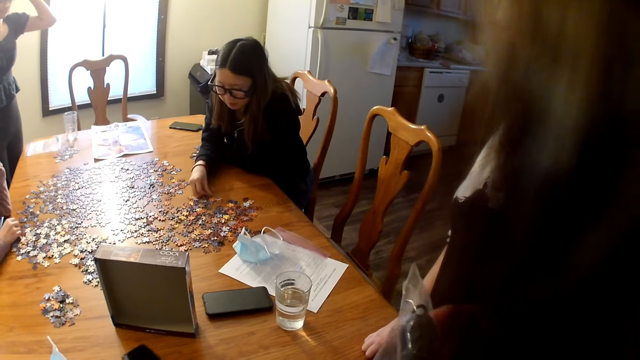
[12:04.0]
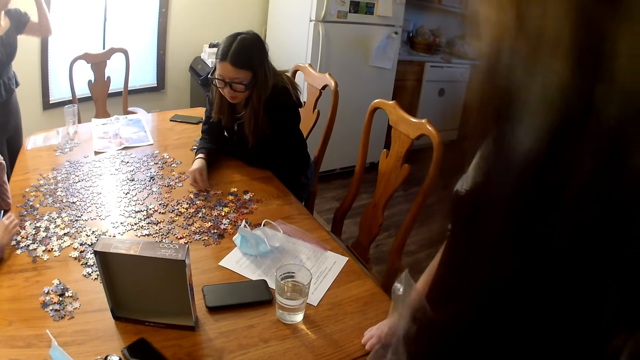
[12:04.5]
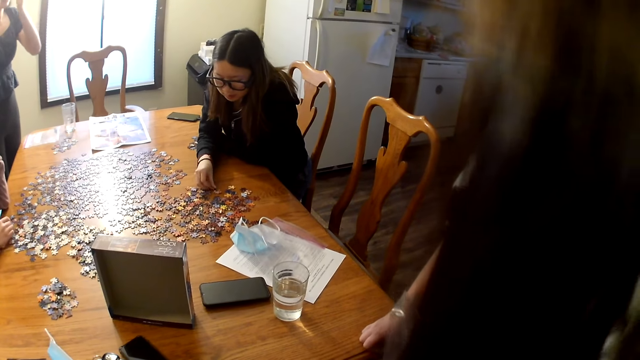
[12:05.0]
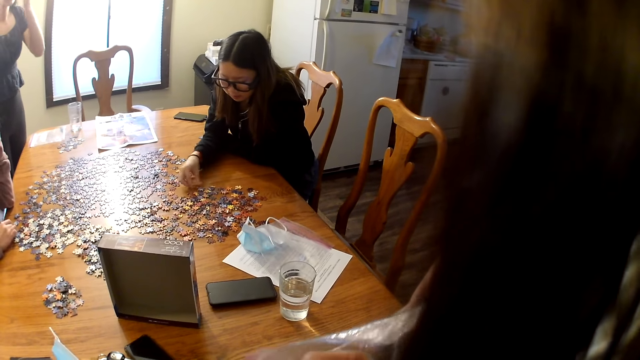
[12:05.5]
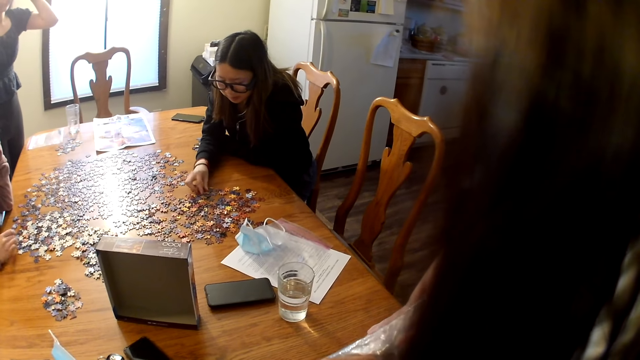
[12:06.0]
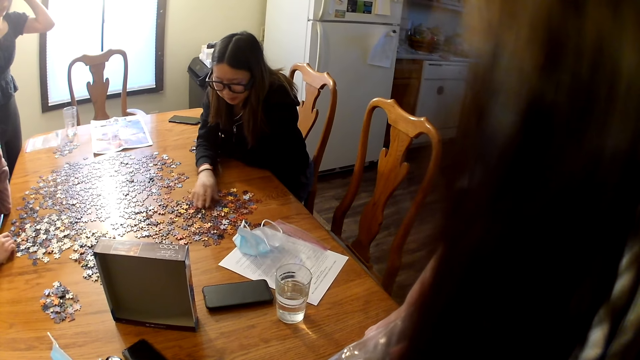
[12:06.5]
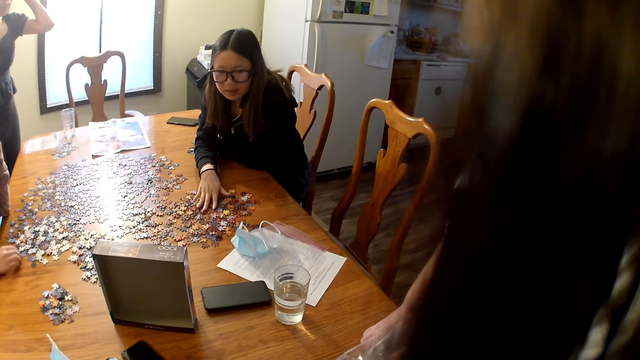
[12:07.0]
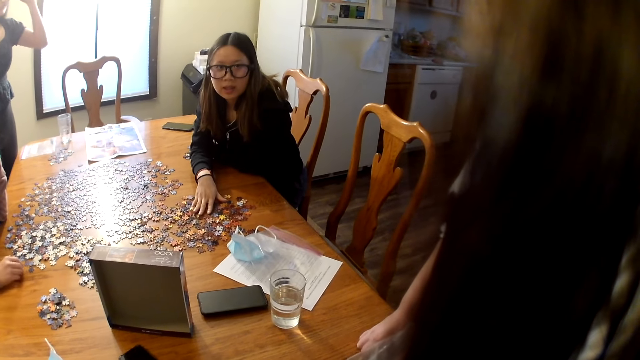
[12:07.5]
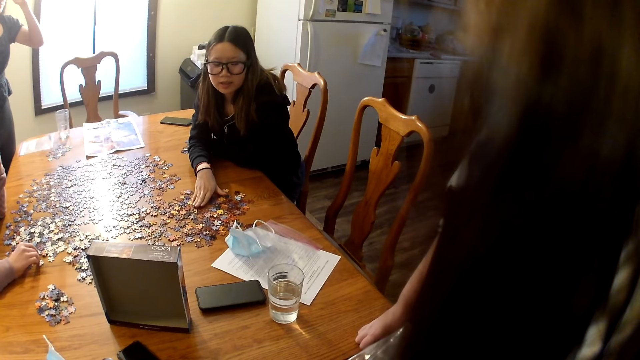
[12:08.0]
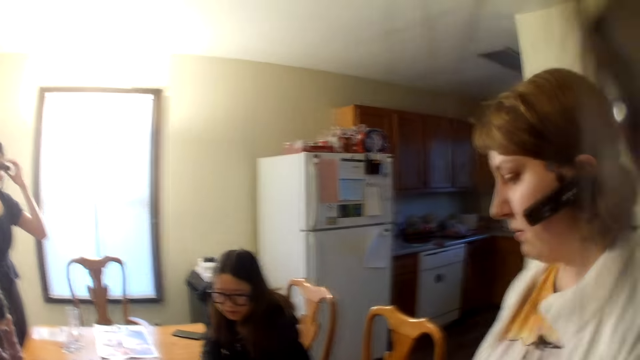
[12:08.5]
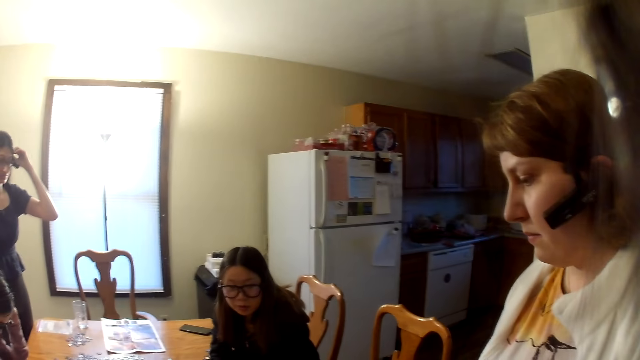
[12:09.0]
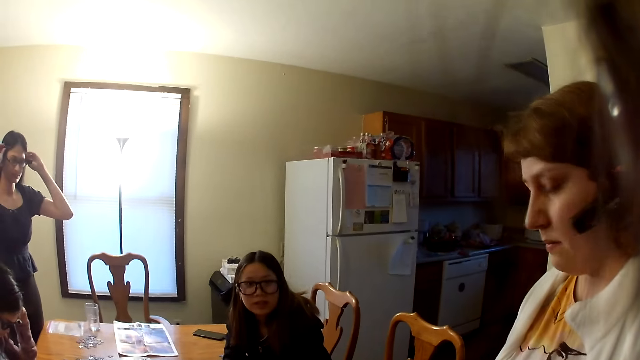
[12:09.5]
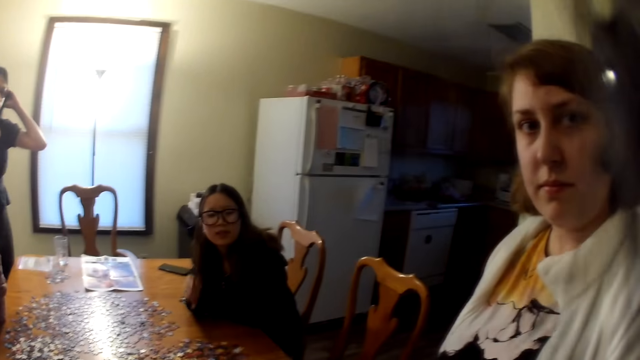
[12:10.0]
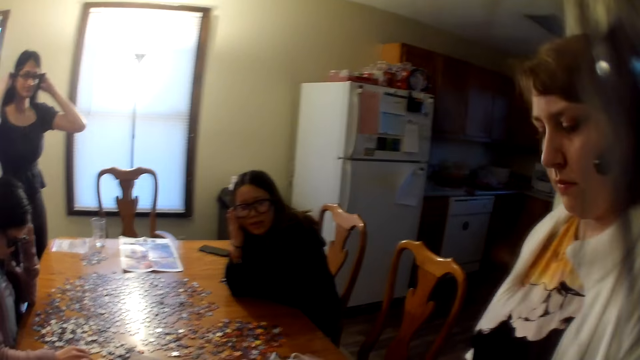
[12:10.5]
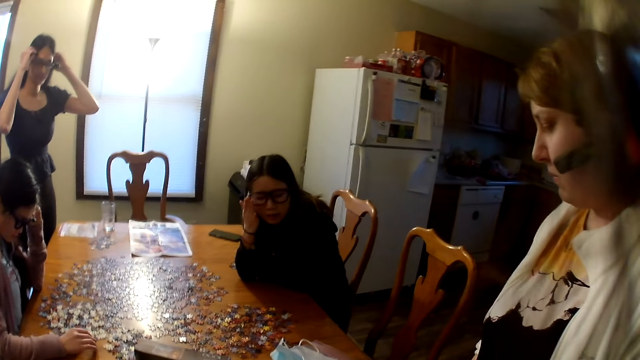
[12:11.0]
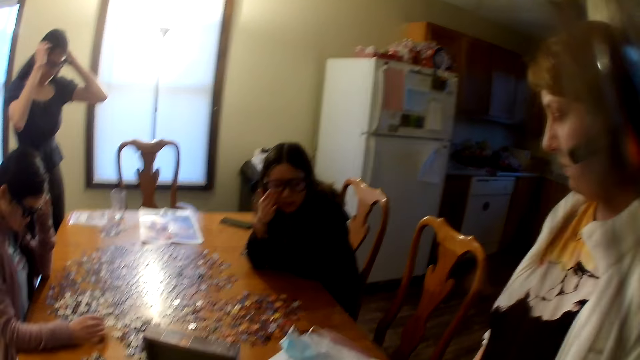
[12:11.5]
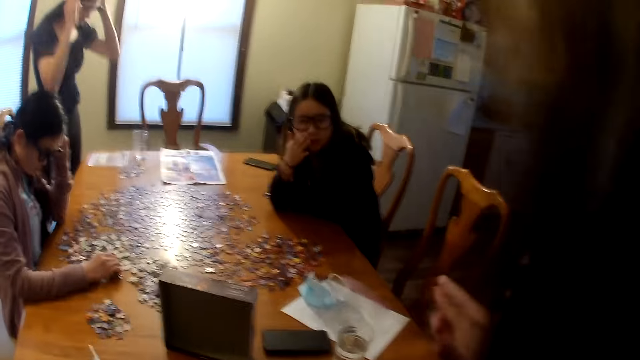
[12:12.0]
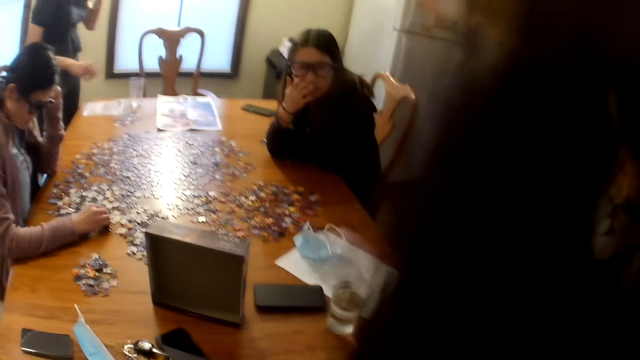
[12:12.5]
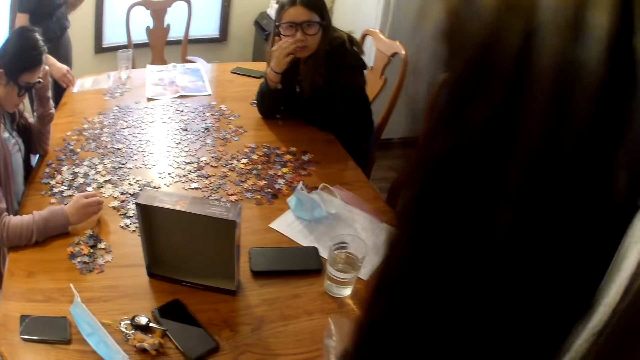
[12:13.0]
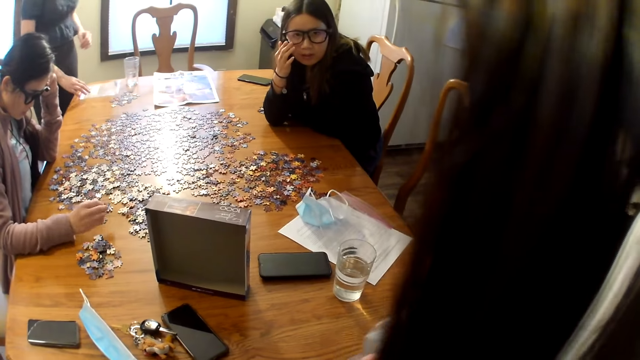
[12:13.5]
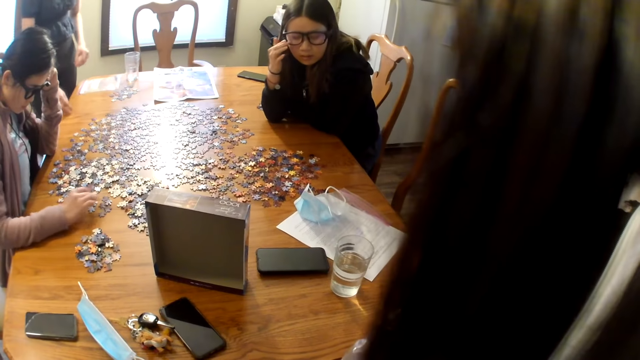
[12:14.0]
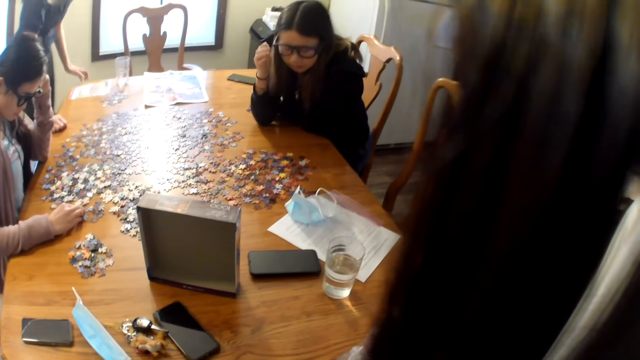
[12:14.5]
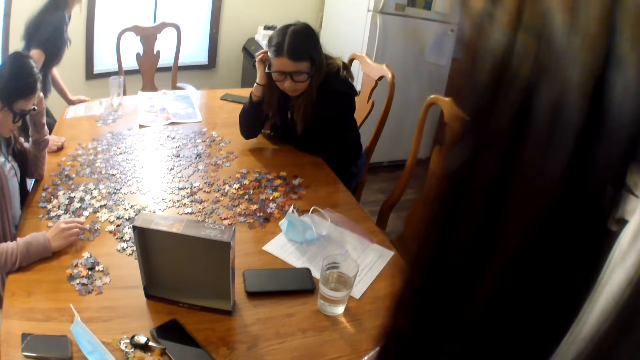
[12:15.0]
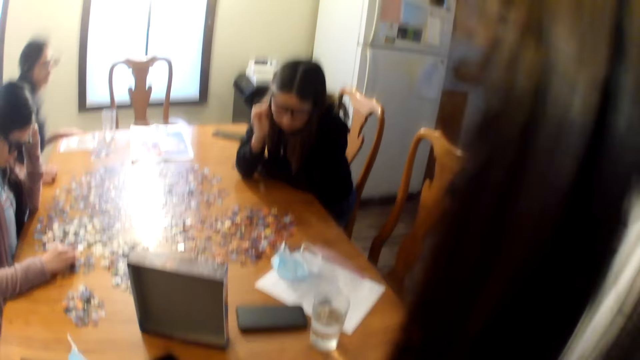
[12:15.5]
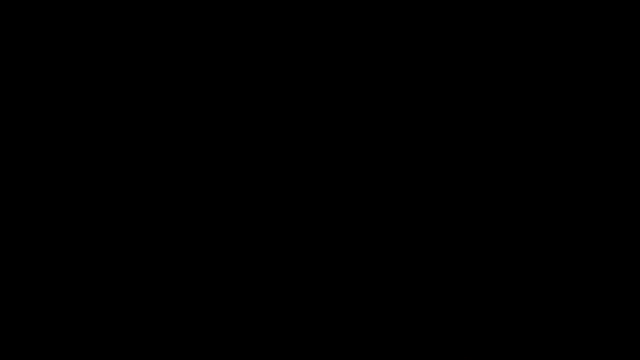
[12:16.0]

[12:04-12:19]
A woman moves the pieces on the table. The woman speaks. A person adjusts the eyeglass. The camera wearer speaks. Another person chooses jigsaw pieces. Another woman moves the pieces on the table. The first person touches the hair.

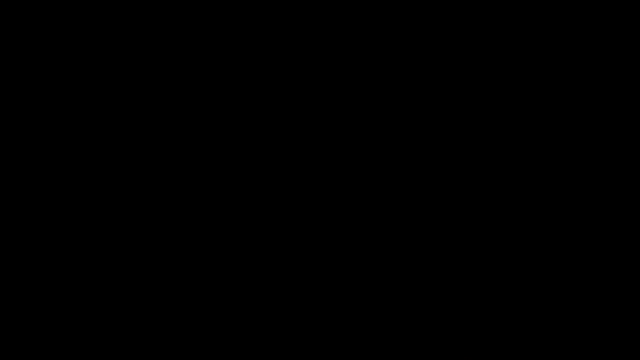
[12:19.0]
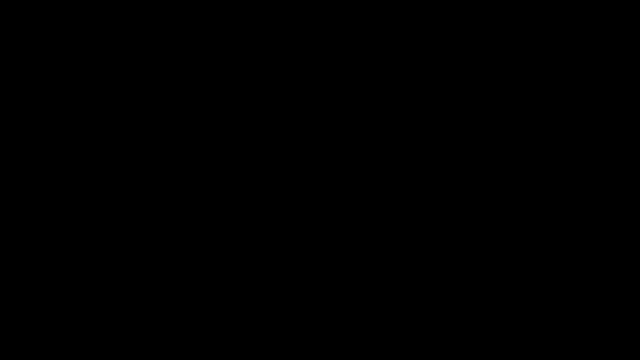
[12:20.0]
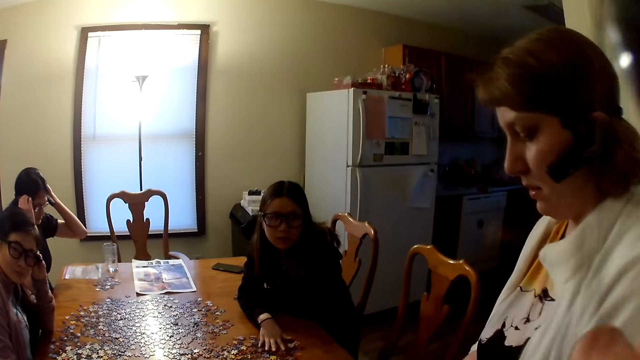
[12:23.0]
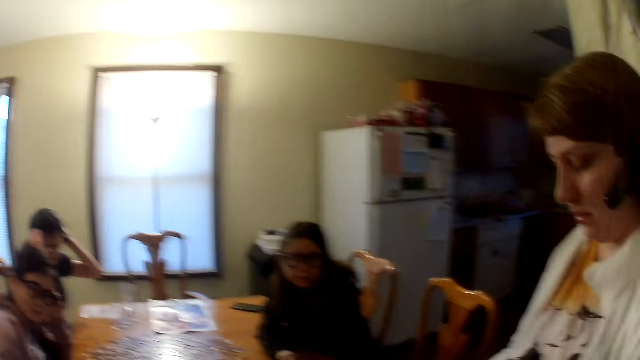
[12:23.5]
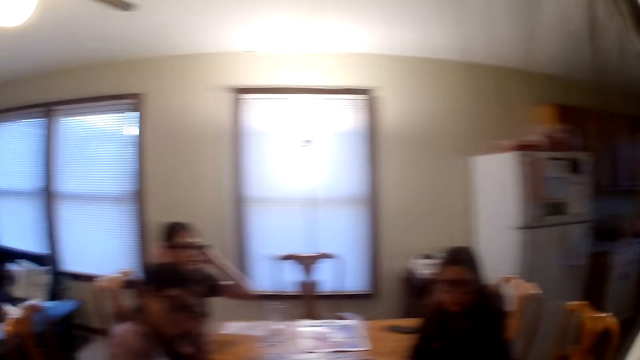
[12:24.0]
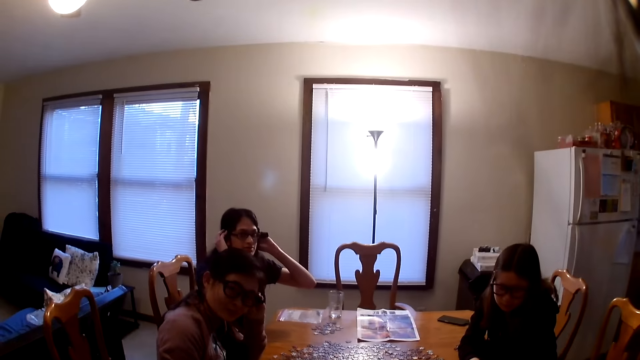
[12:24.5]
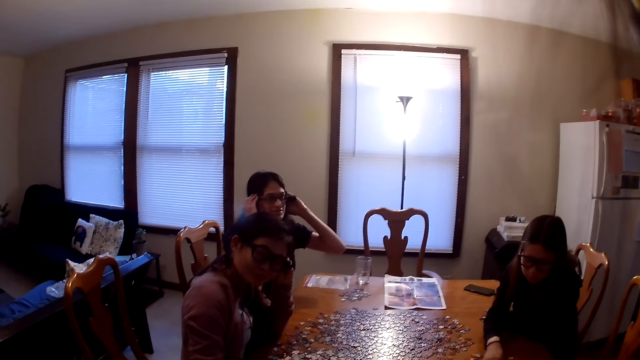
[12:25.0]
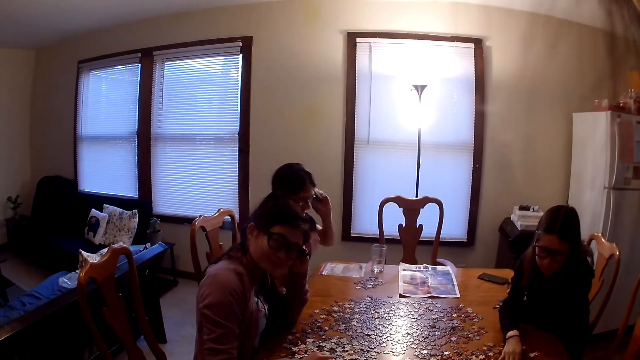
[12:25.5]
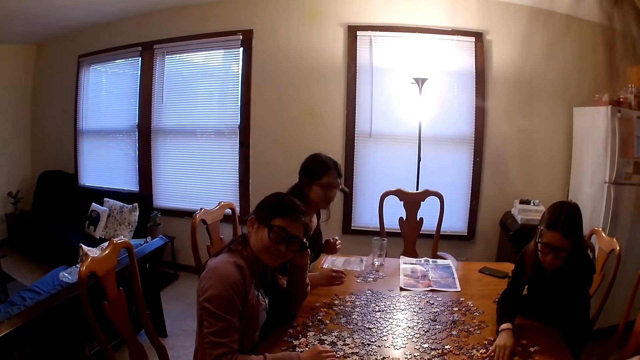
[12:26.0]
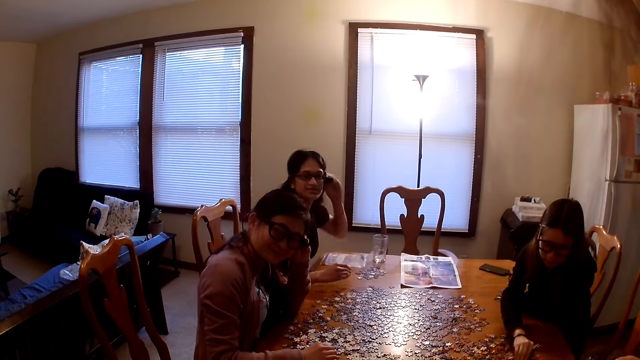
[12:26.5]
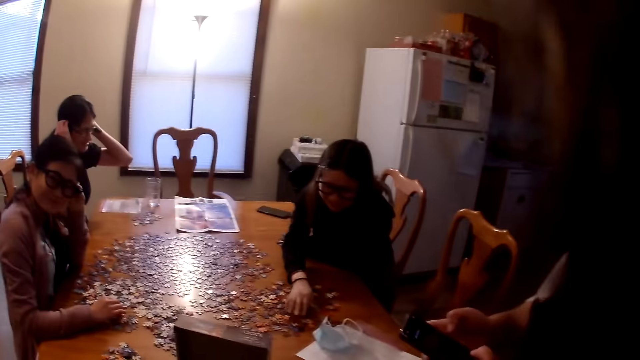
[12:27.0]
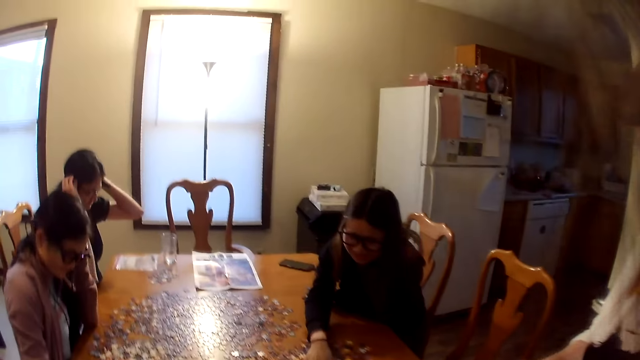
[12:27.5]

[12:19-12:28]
The camera wearer speaks. A person adjusts the eyeglass. The camera wearer looks around the house.
